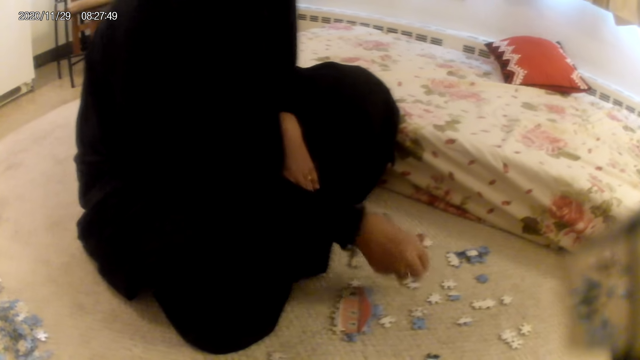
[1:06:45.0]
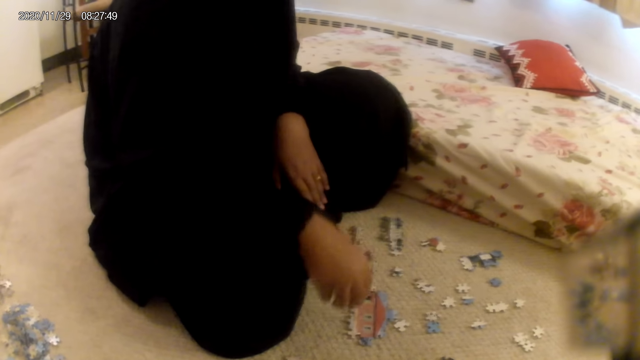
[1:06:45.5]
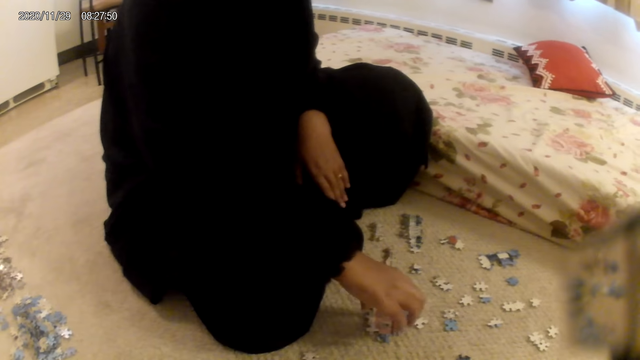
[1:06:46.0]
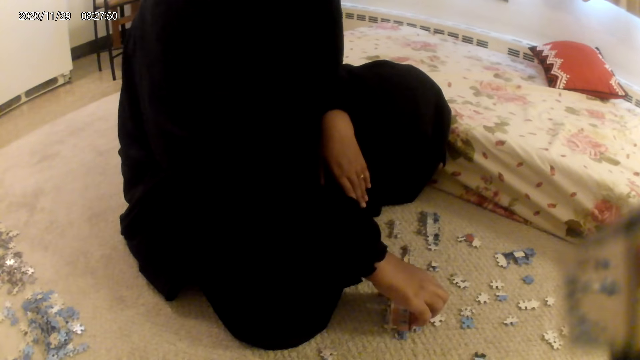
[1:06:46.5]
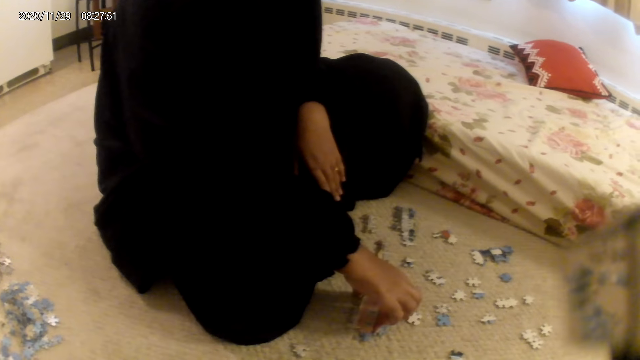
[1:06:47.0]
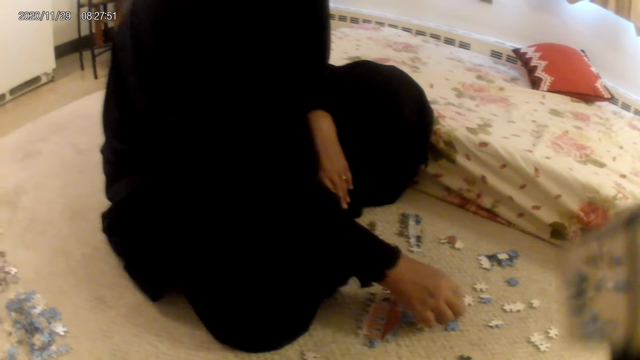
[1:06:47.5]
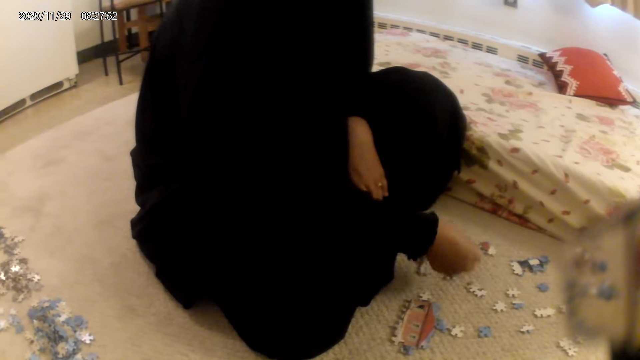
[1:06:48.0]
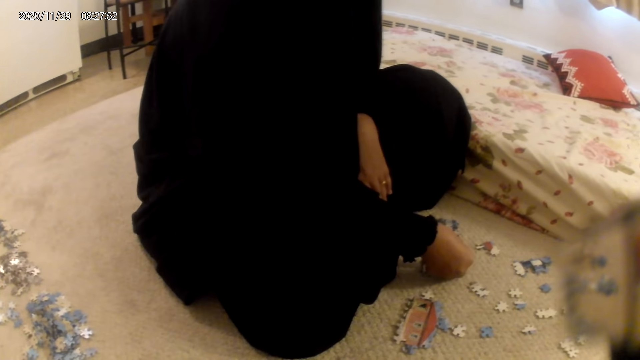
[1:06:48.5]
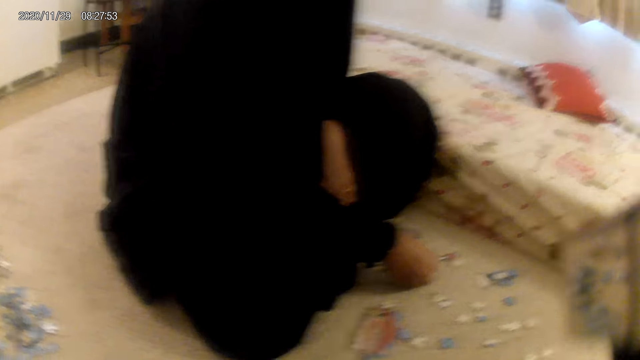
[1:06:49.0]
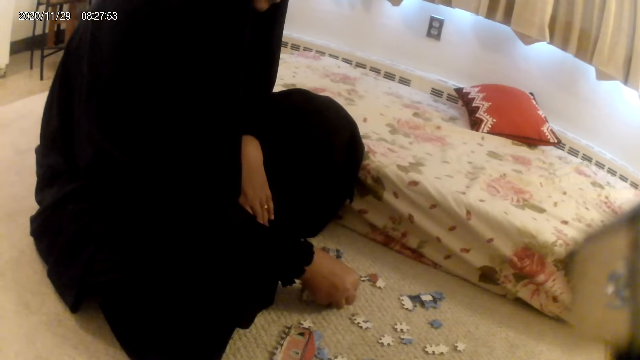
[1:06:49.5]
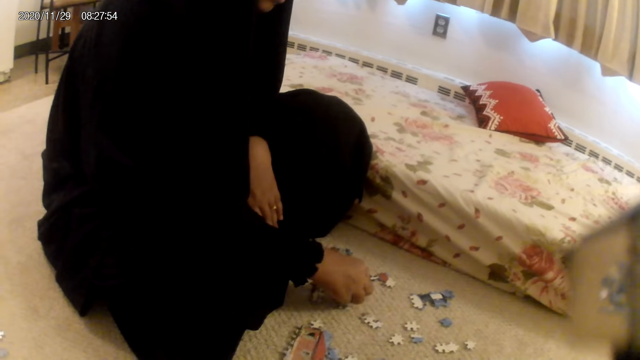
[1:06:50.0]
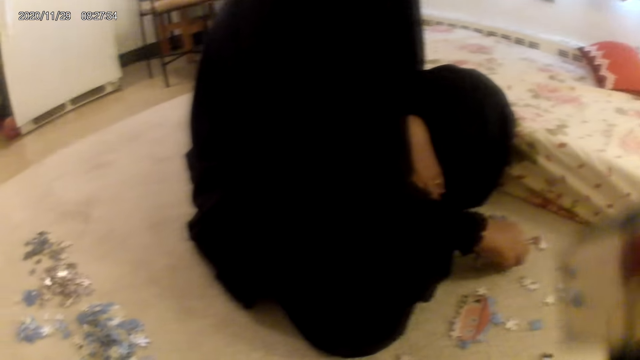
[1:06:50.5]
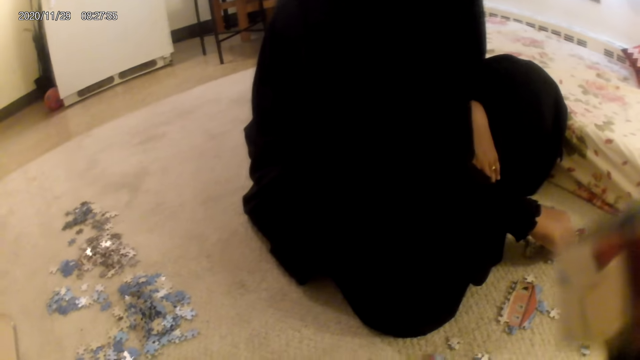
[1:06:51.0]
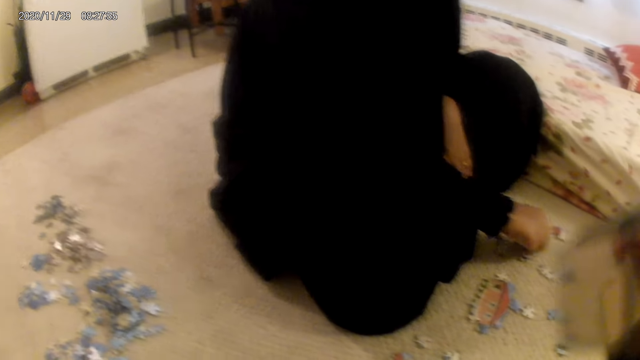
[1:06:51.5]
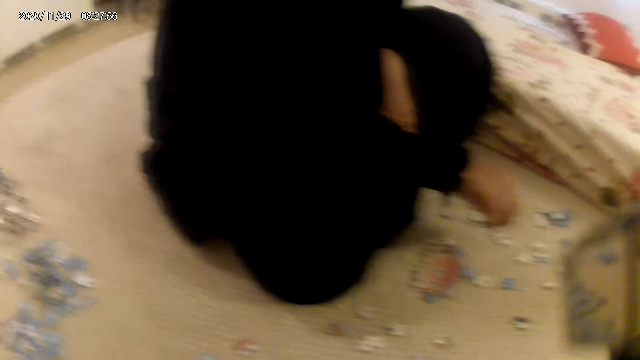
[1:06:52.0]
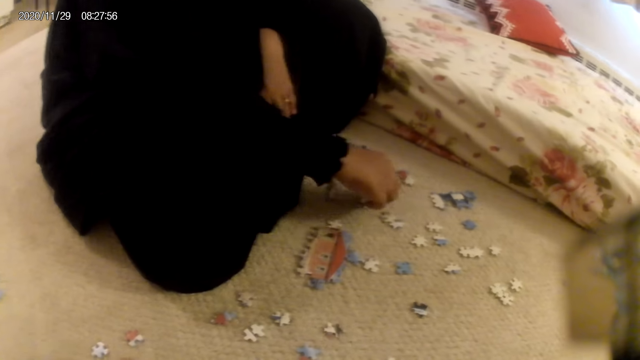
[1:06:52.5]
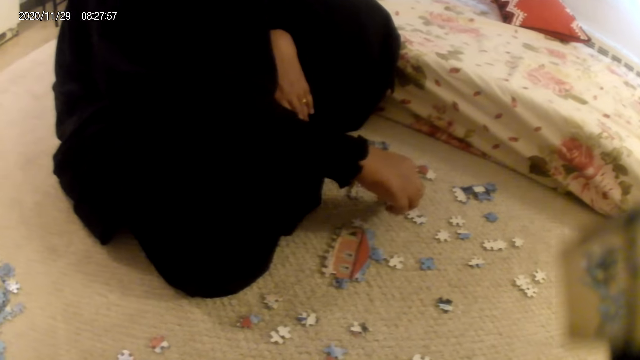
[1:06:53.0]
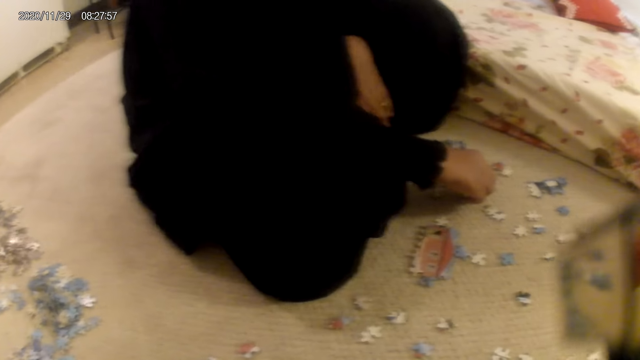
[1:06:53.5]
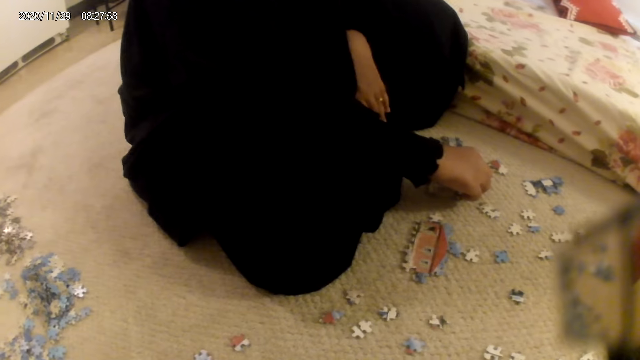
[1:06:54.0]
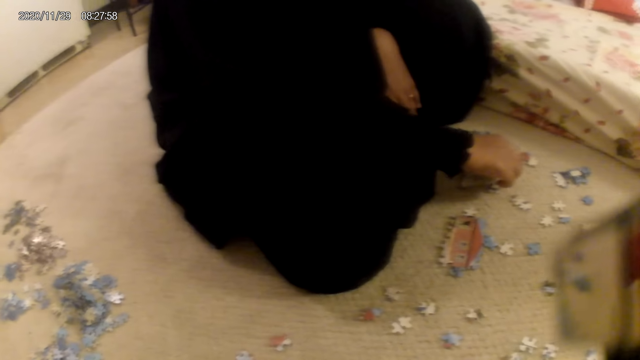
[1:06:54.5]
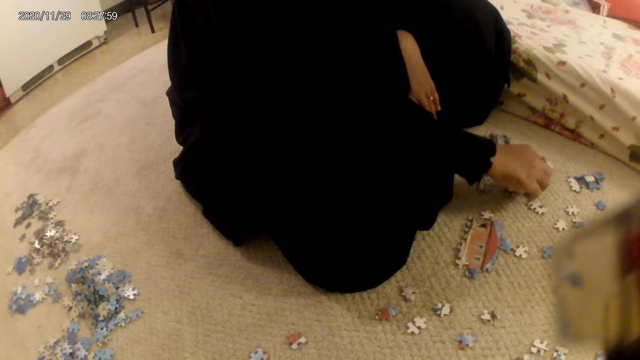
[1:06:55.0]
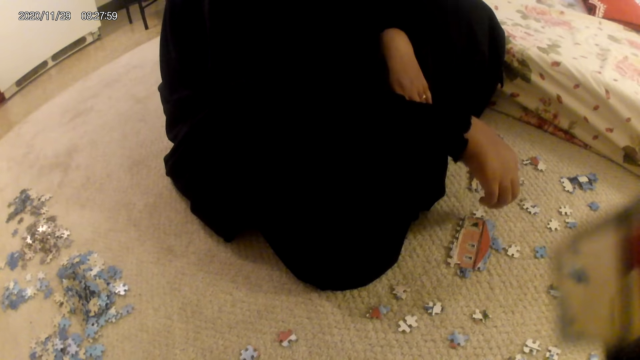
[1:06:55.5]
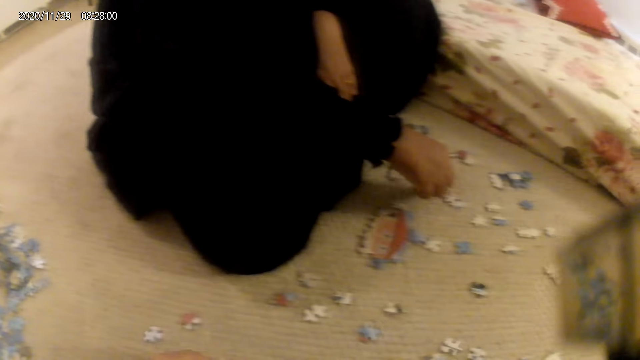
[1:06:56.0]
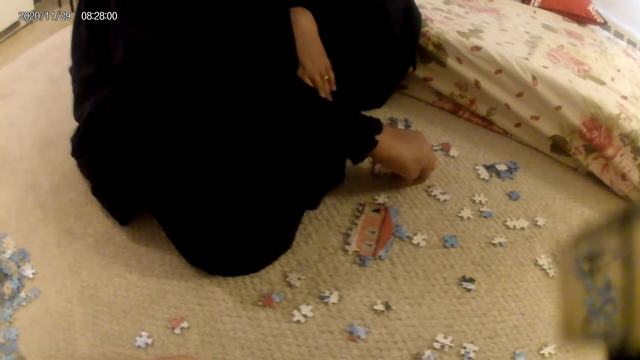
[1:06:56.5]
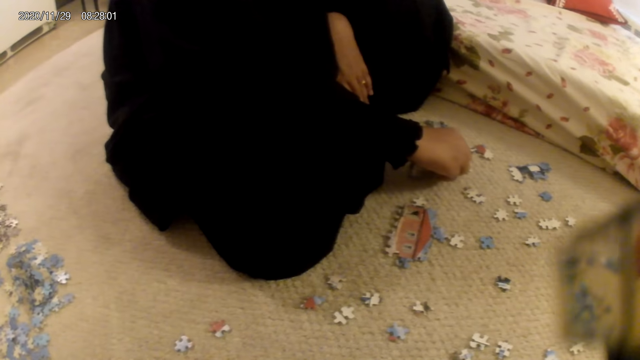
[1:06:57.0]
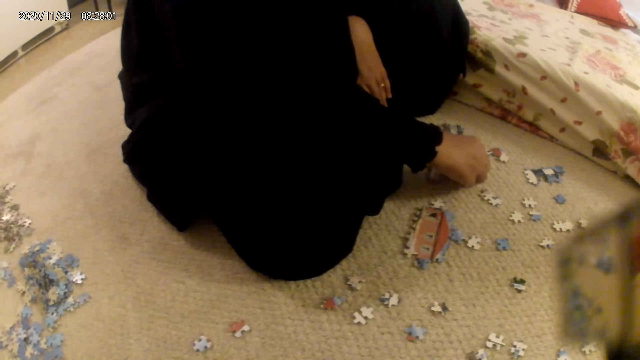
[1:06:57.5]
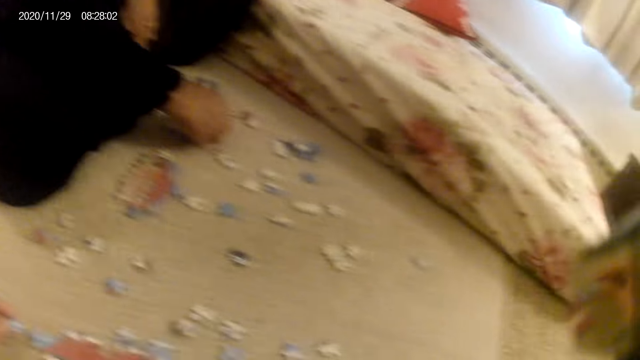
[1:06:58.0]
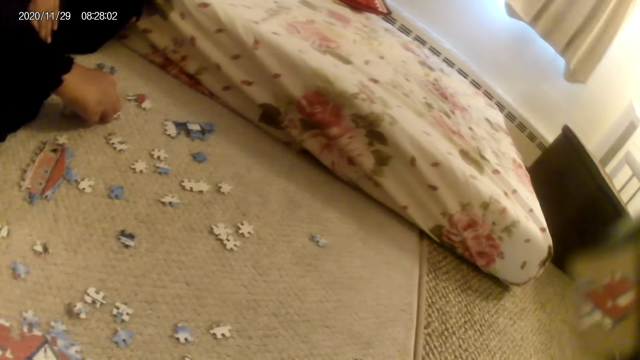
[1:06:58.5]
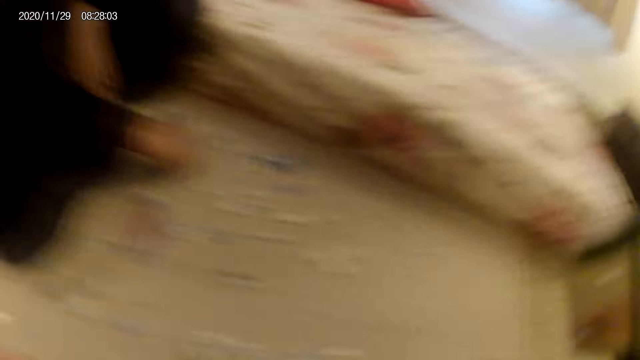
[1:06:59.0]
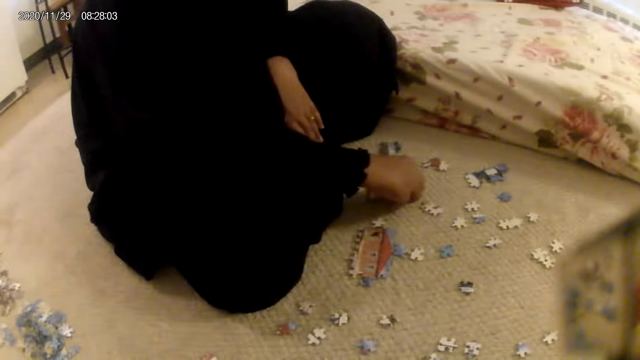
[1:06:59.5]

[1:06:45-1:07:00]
A lady places the puzzle piece on the floor. The lady moves the puzzle structure on the floor. The lady picks a puzzle piece. The lady joins the puzzle piece in the puzzle structure. The lady touches the puzzle structure. The lady picks a puzzle piece. The lady places the puzzle piece on the floor. The lady moves the hand. The lady joins the puzzle piece in the puzzle structure.

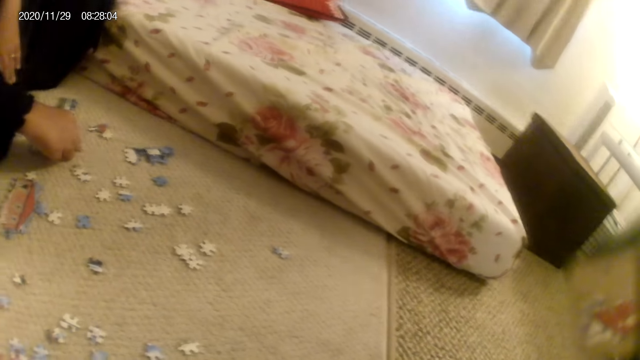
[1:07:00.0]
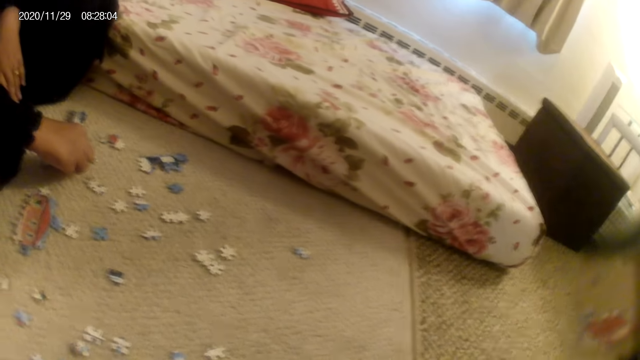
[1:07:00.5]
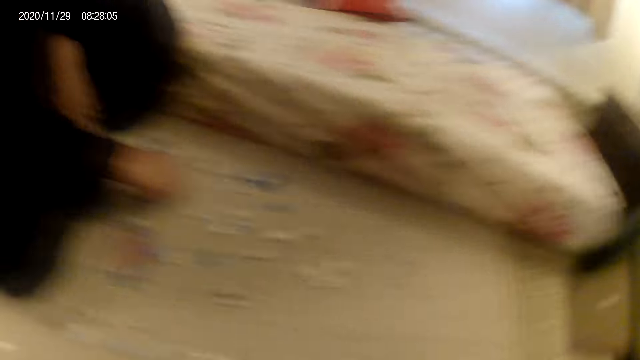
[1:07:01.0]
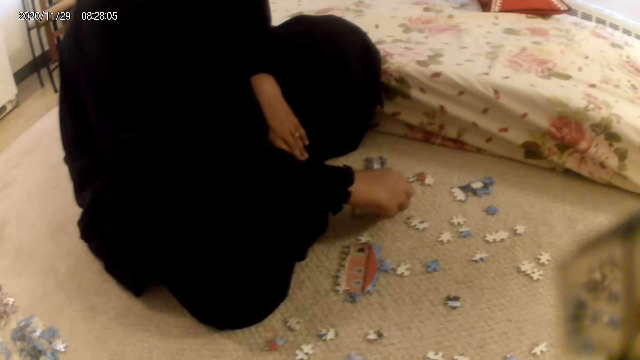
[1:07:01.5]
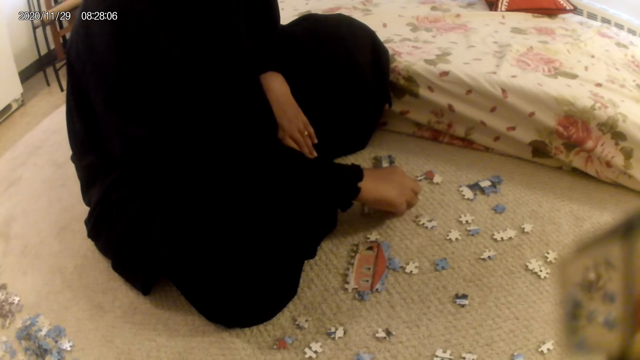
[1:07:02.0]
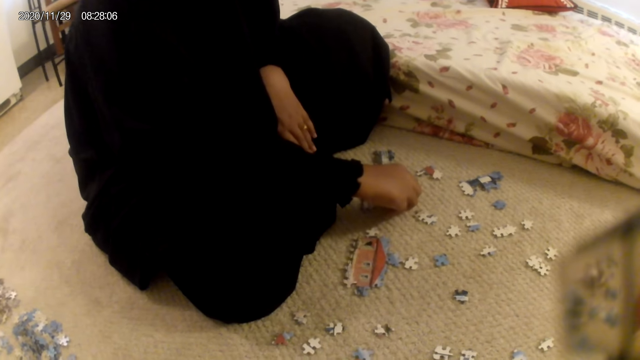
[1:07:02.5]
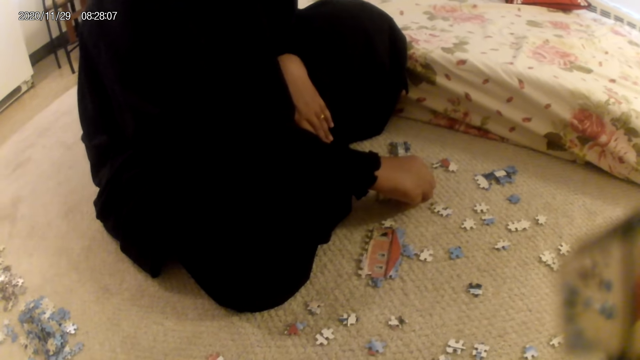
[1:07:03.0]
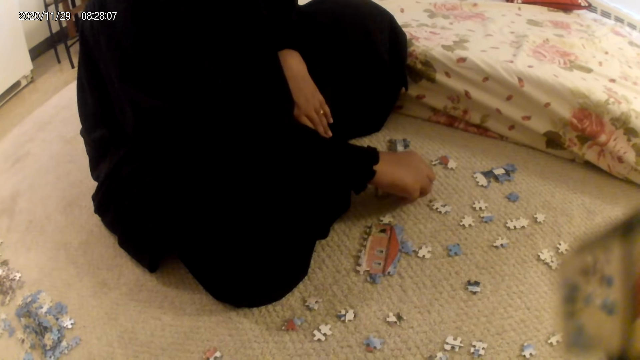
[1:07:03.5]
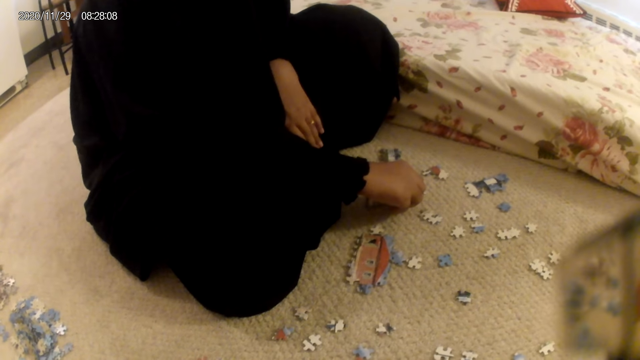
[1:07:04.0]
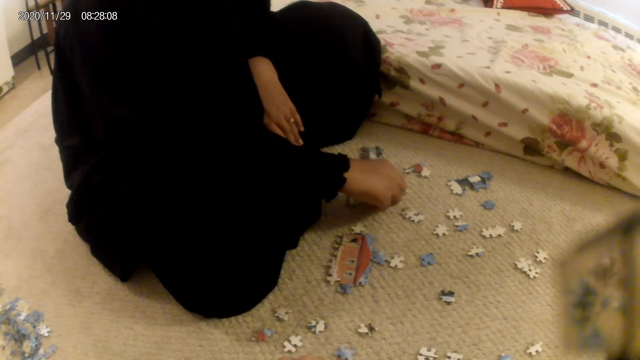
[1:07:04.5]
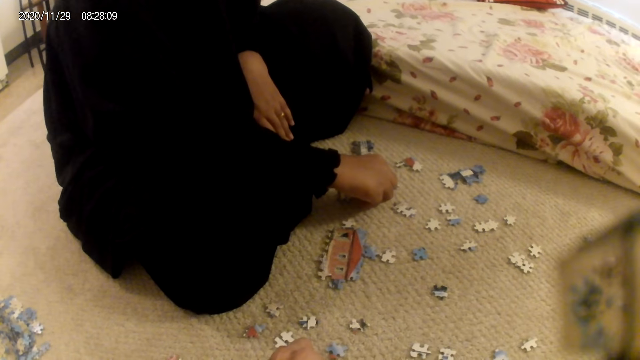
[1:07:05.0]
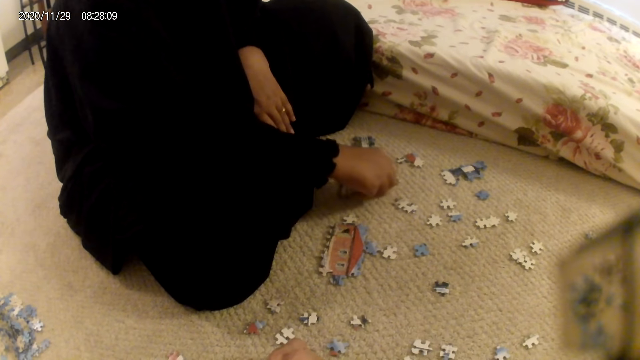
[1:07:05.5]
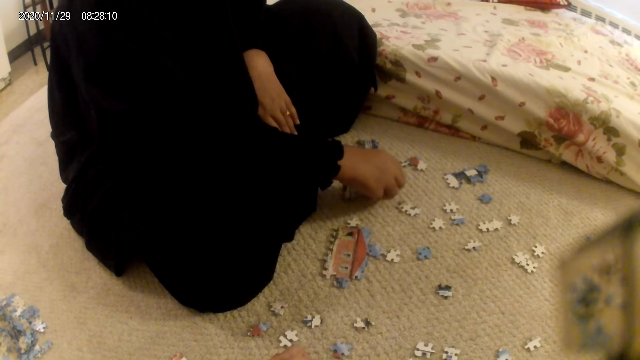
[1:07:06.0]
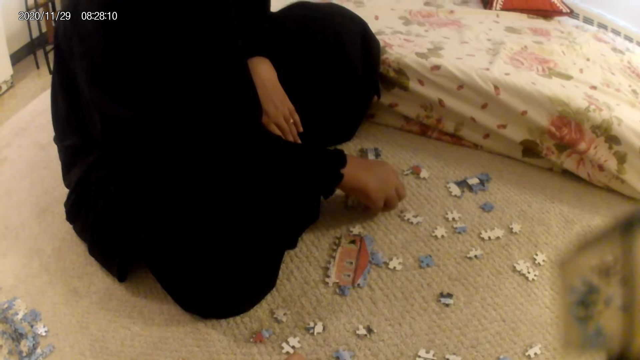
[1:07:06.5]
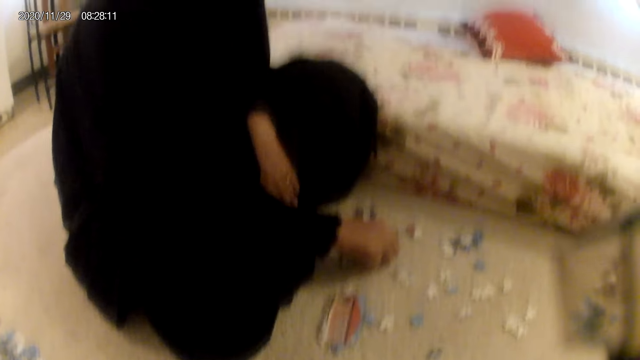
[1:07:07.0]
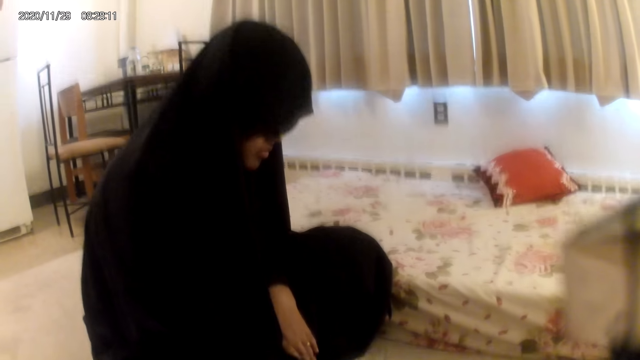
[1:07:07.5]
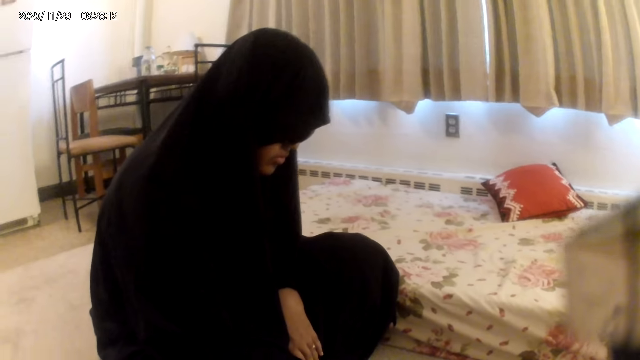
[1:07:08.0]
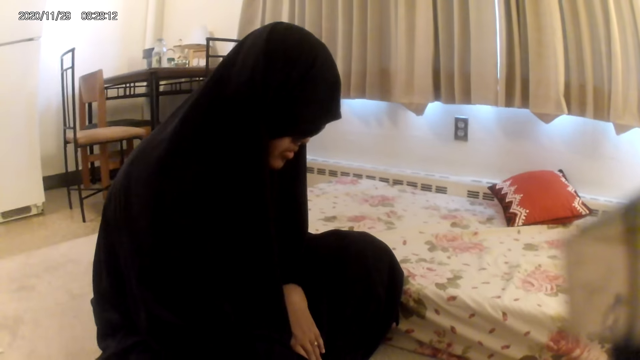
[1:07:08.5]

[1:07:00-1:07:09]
A lady interacts with the camera wearer.
